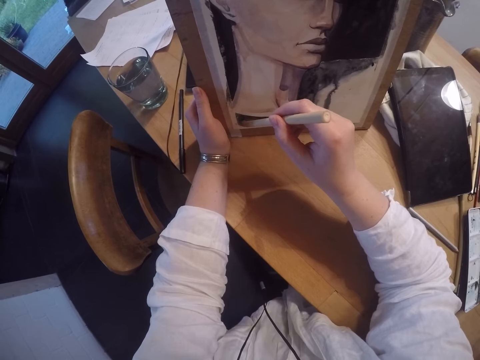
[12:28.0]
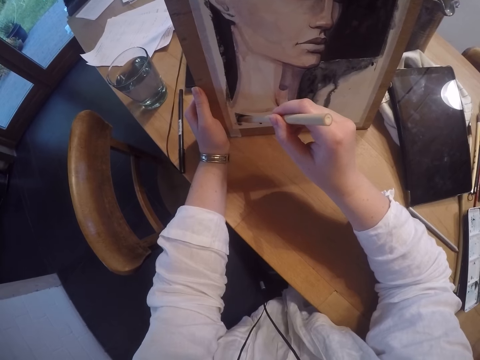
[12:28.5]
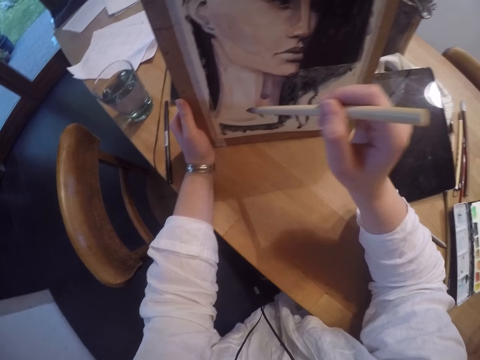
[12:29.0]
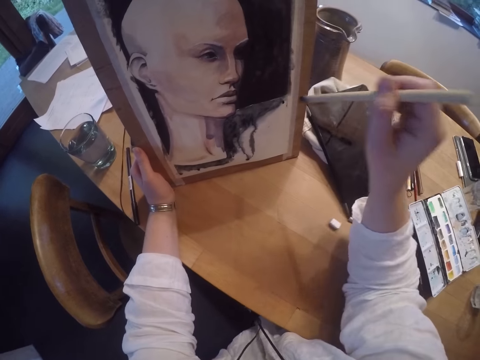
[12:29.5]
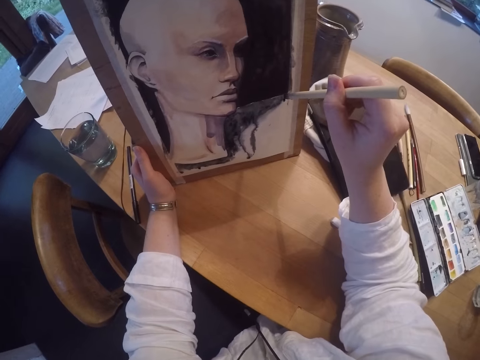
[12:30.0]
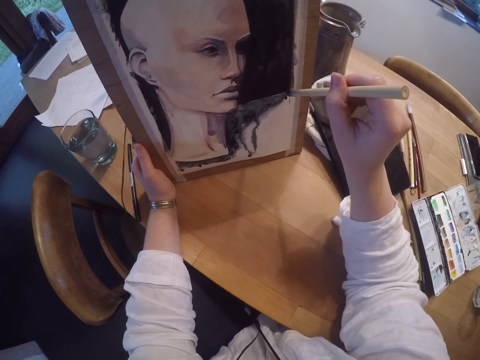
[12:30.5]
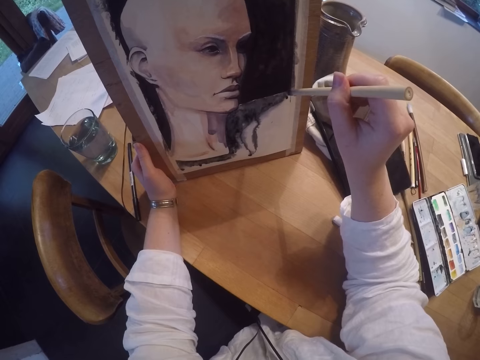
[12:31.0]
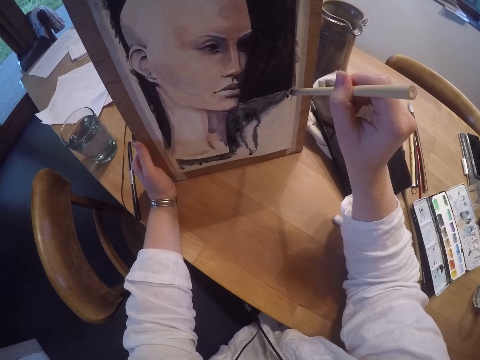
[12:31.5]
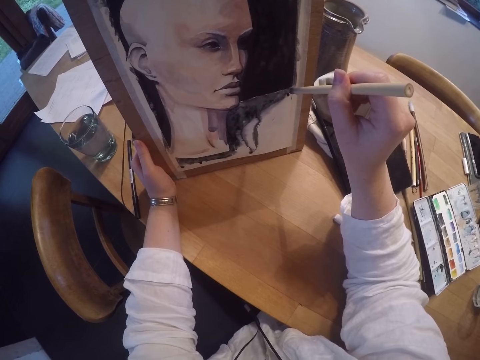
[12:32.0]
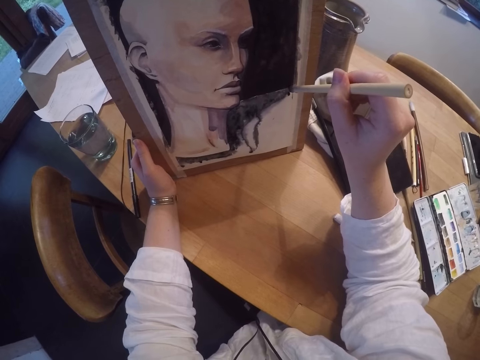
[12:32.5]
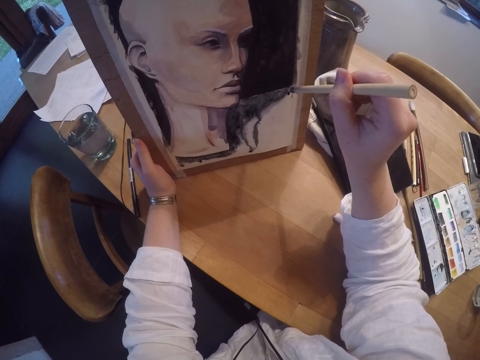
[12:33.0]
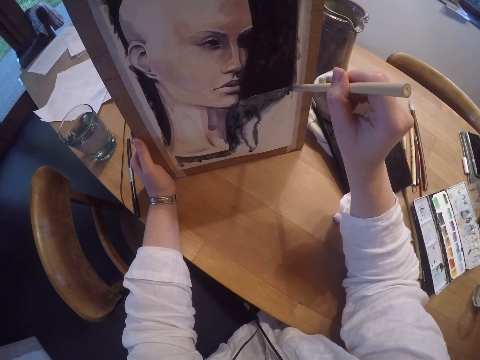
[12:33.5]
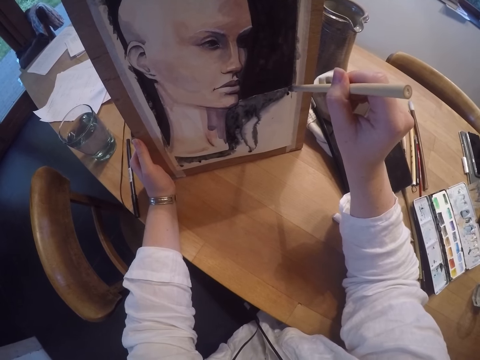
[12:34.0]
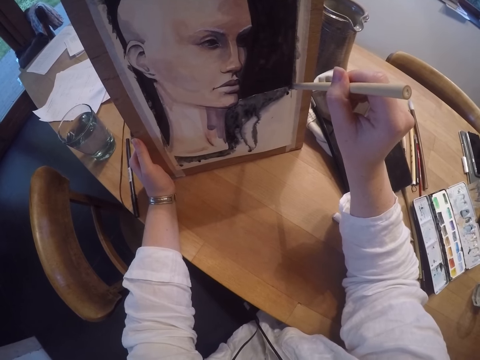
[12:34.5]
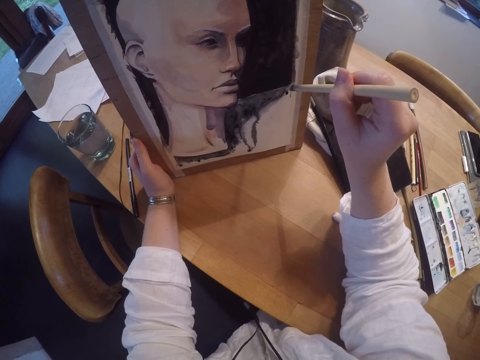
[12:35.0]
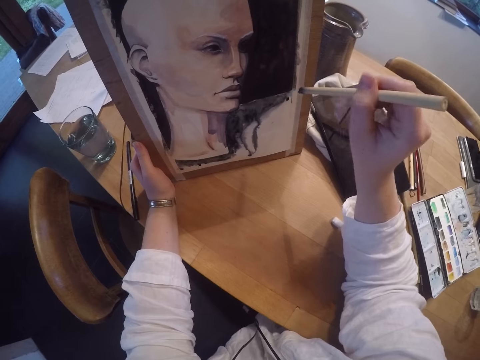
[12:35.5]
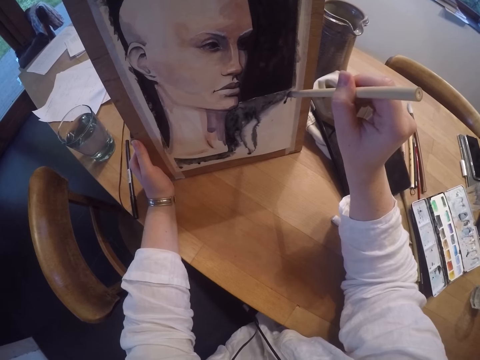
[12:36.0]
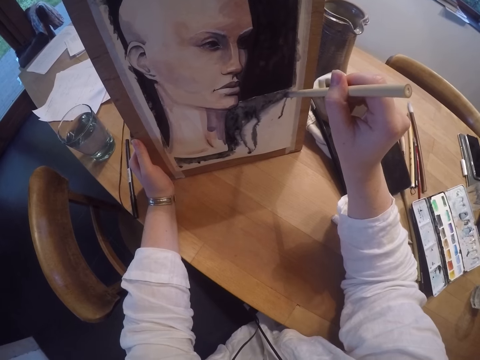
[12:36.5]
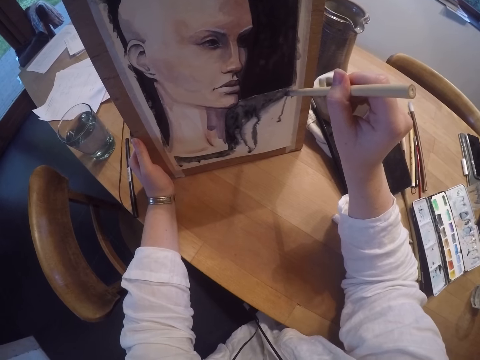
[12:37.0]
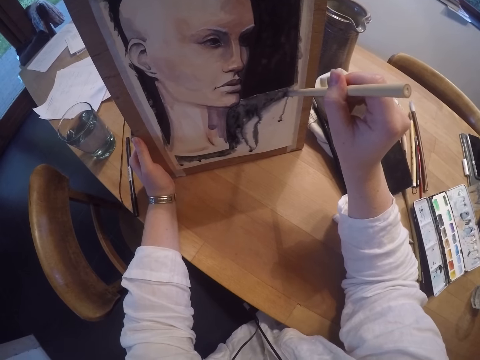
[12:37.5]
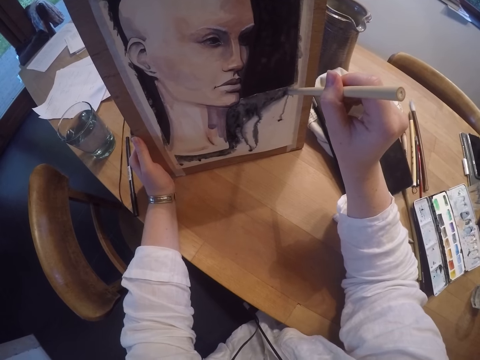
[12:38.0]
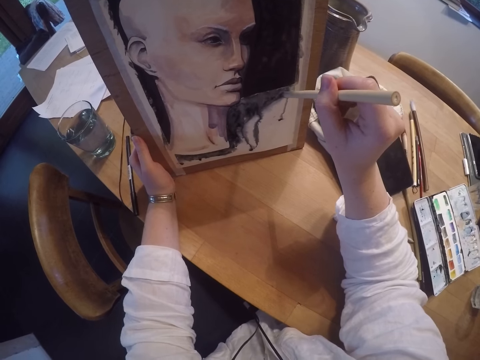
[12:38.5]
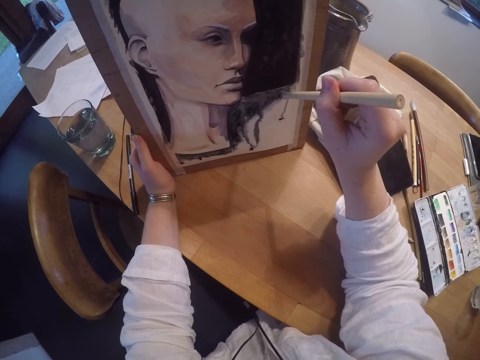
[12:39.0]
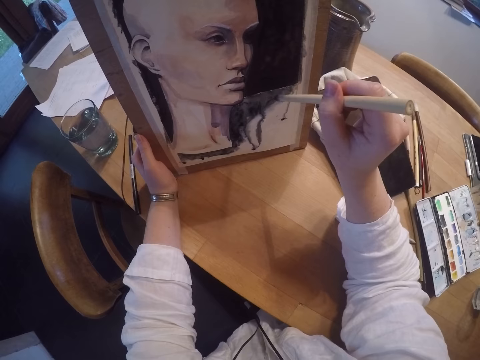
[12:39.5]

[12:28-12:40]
The camera wearer paints the painting using a brush.

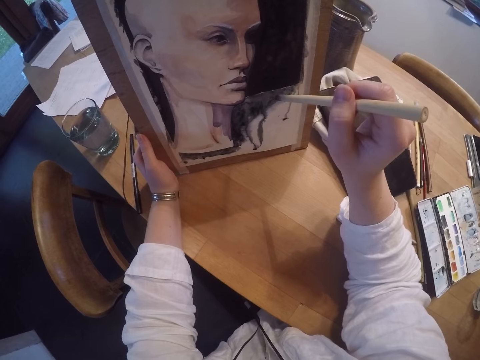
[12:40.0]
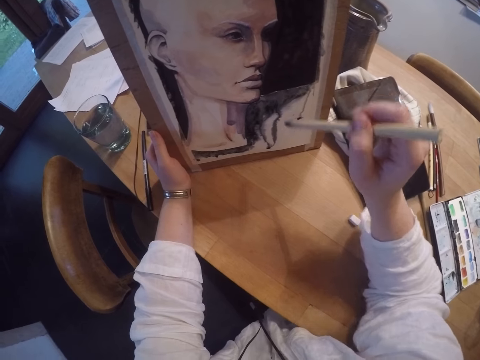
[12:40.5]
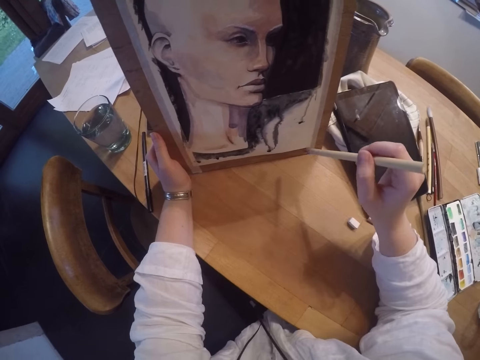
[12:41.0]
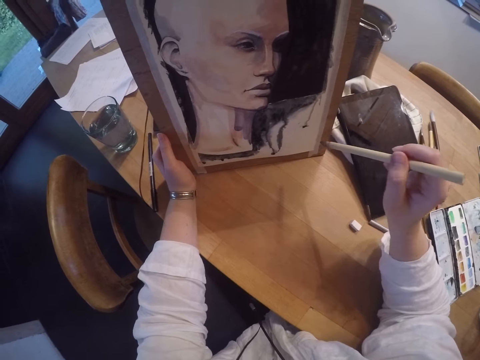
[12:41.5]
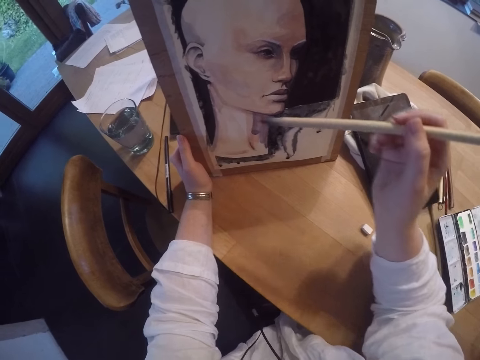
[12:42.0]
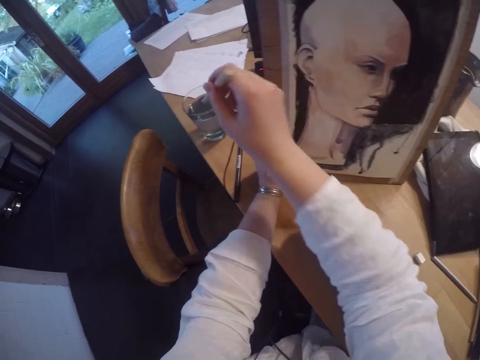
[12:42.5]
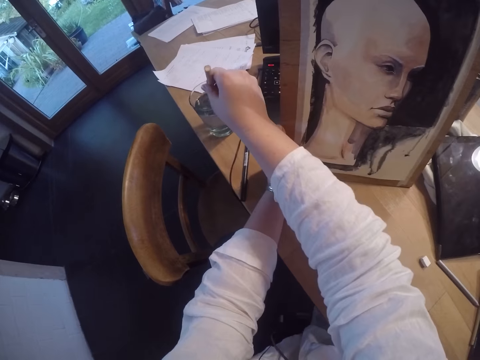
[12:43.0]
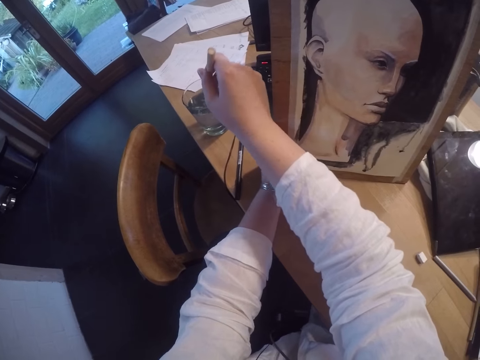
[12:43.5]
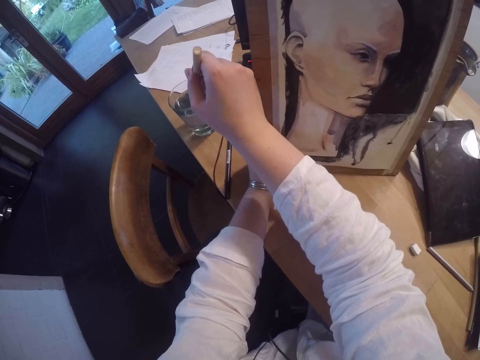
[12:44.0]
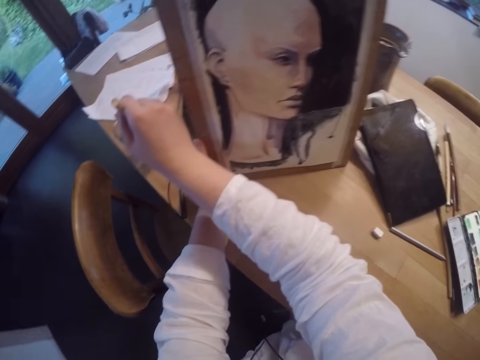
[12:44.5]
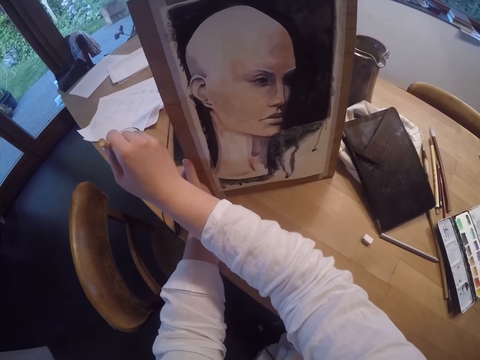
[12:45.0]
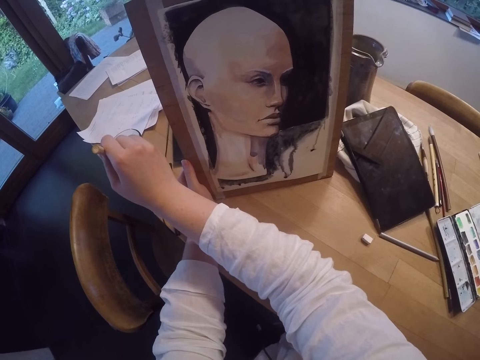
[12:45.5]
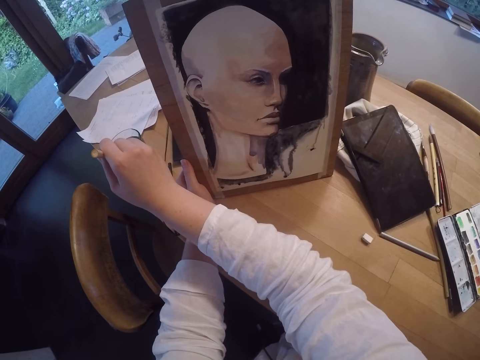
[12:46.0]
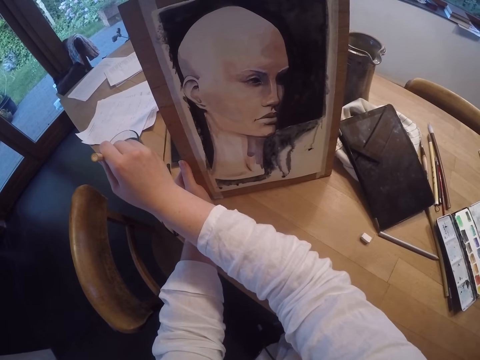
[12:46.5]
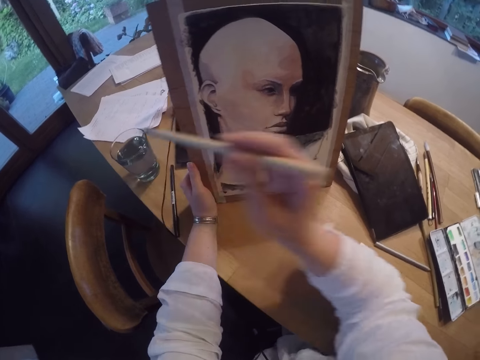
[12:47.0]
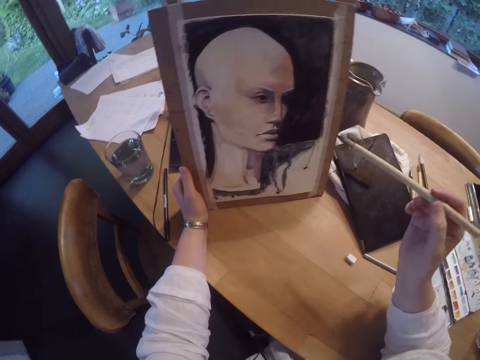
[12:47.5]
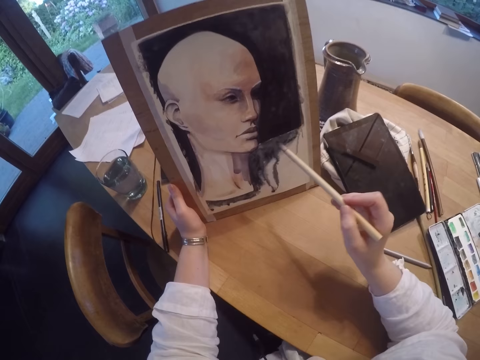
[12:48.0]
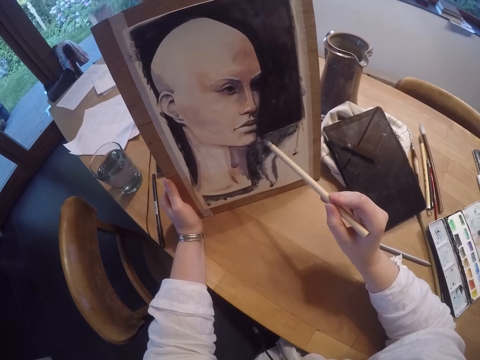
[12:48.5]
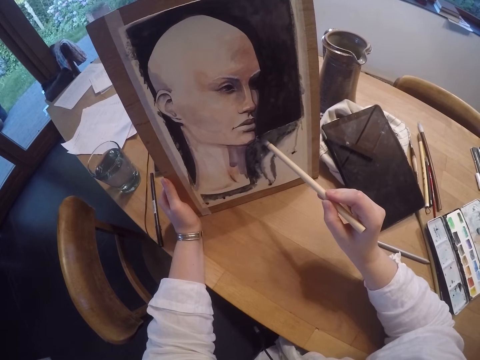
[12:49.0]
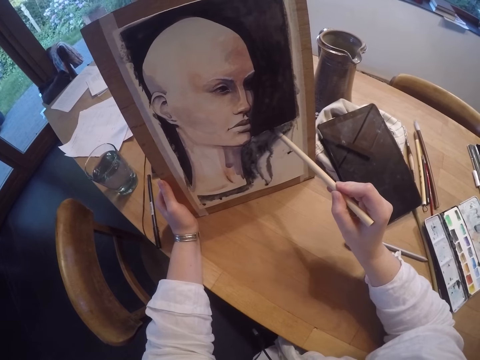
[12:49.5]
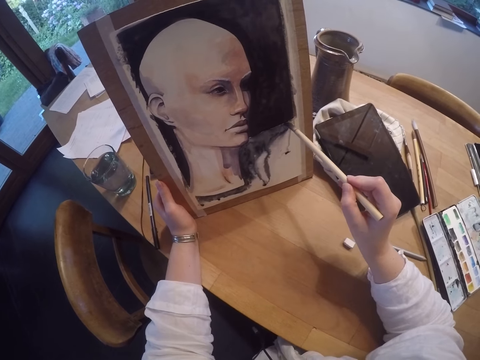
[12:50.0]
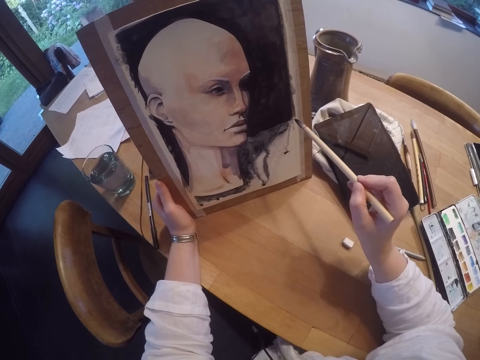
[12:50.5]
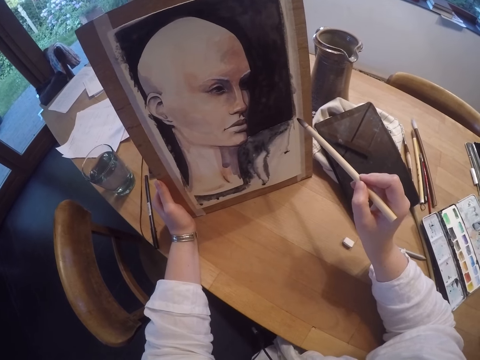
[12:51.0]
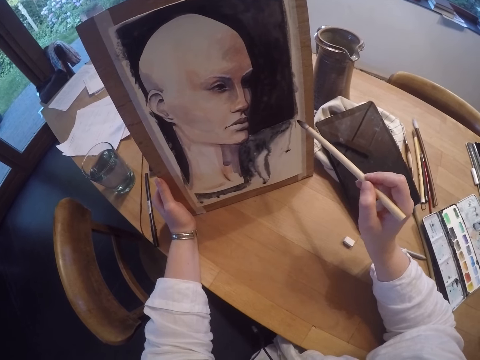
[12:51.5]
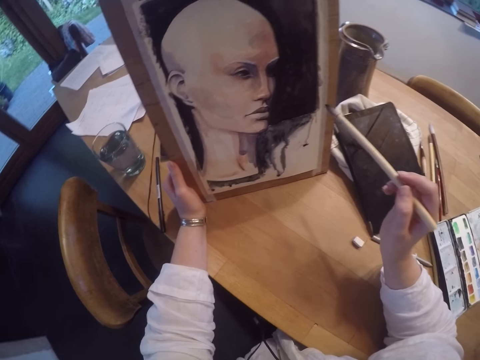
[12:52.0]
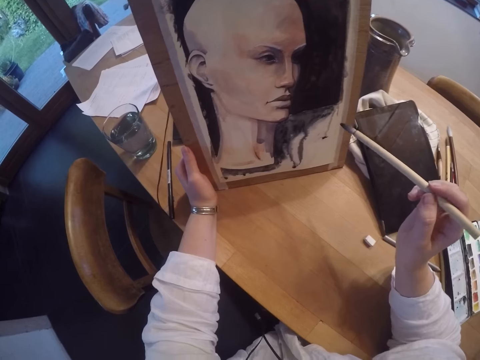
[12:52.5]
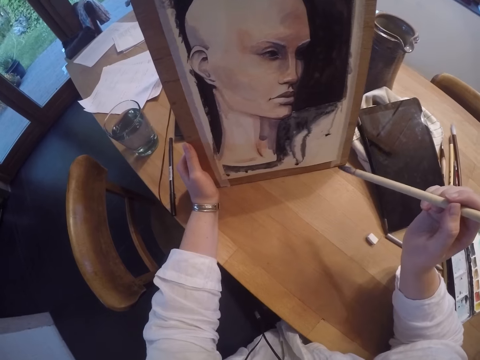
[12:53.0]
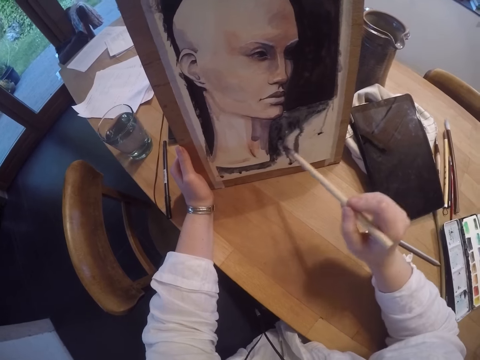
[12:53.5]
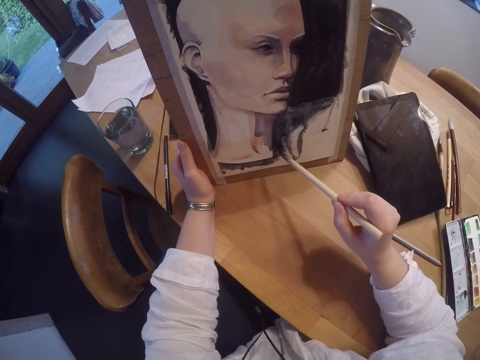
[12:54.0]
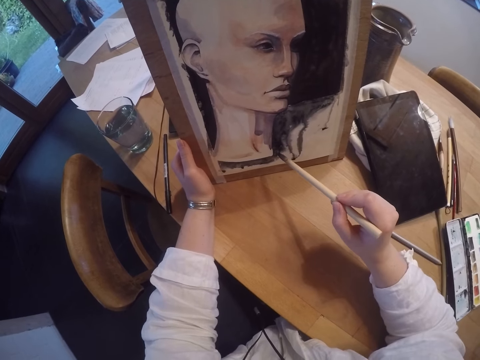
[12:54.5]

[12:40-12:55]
The camera wearer dips the brush in the glass or cup with water. They shake the paint brush inside the cup of water. They wipe the tip of the brush on the cup. They brush over the painting with the paint brush. They hold the brush. They tap the painting with the paint brush. They paint the painting using the brush.
